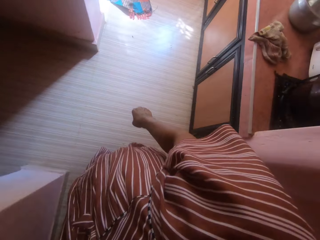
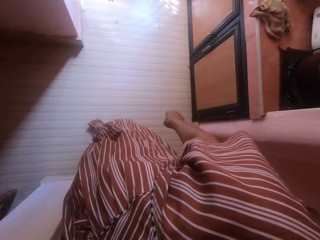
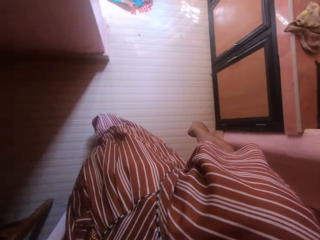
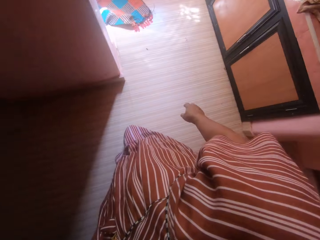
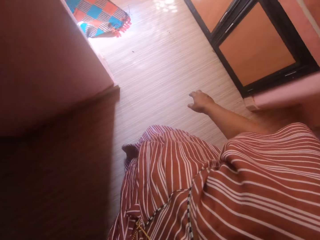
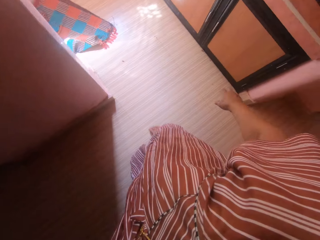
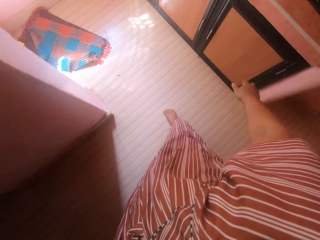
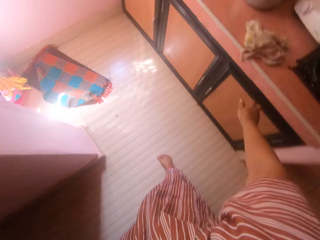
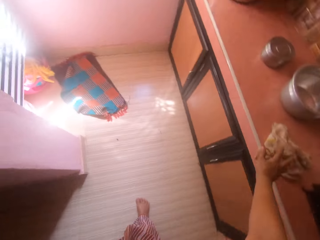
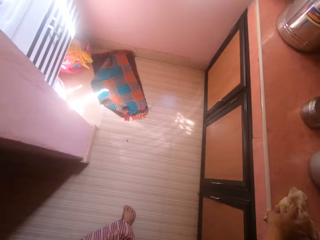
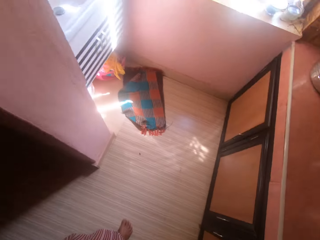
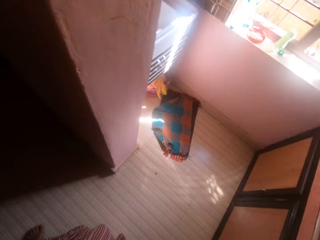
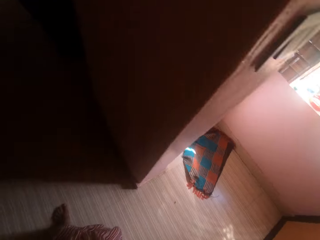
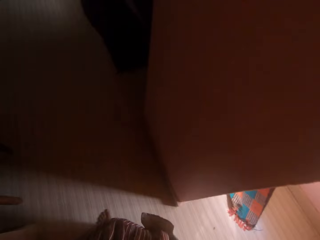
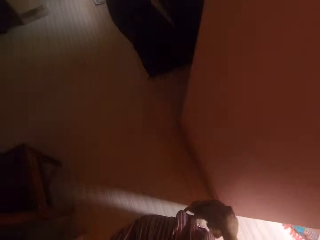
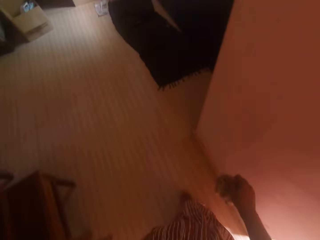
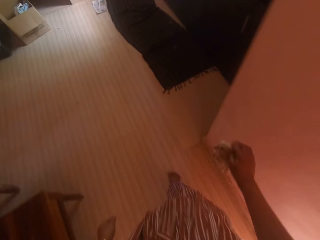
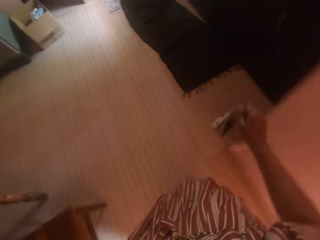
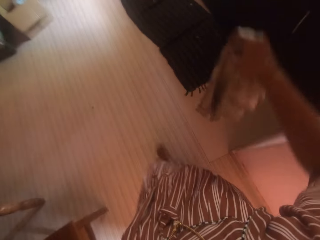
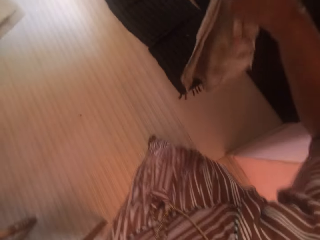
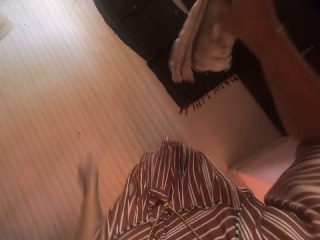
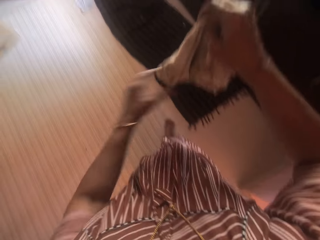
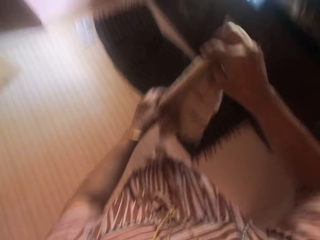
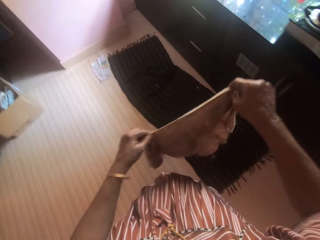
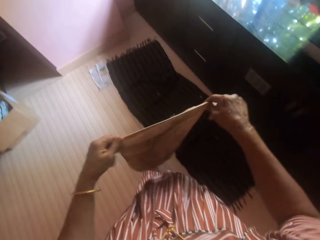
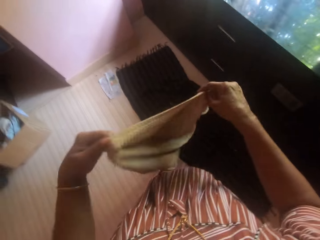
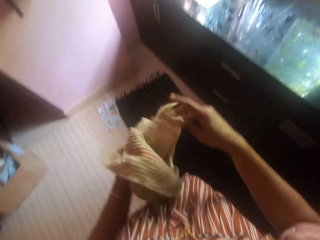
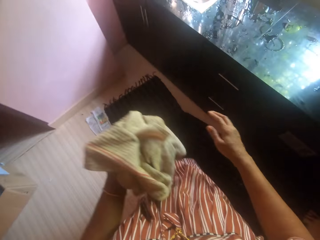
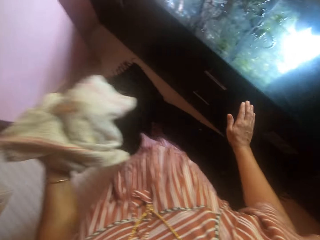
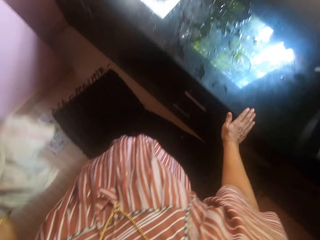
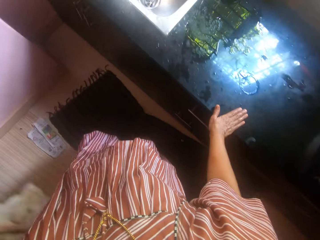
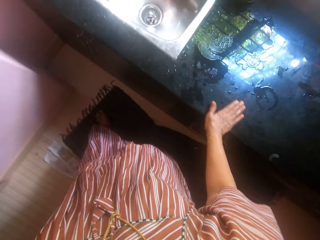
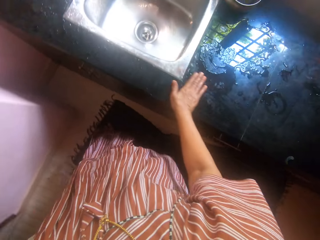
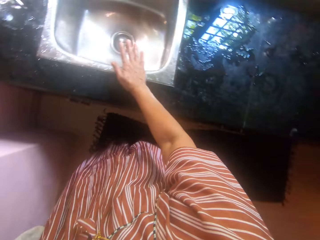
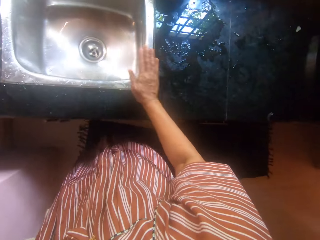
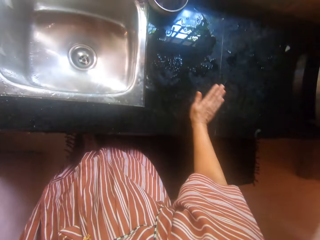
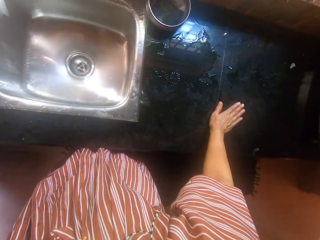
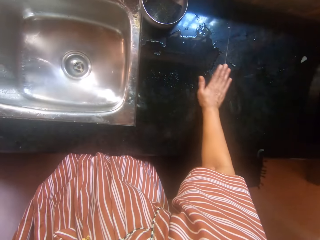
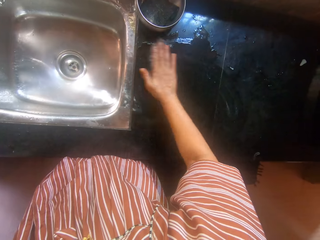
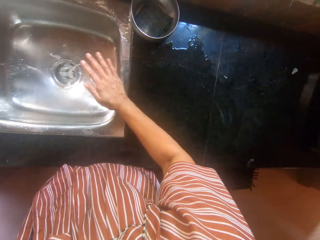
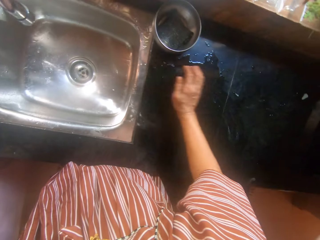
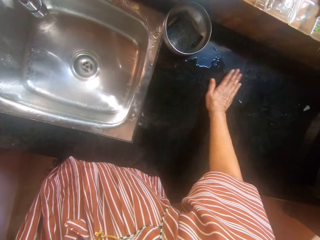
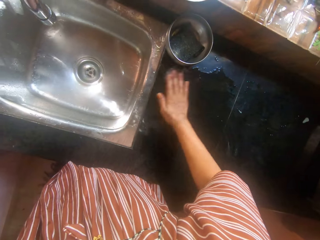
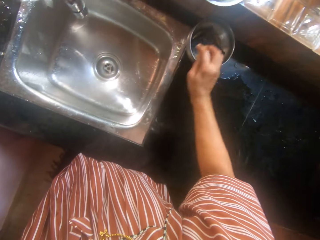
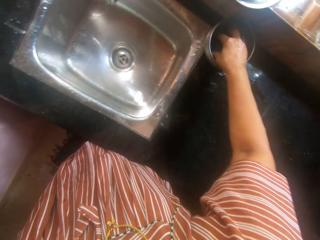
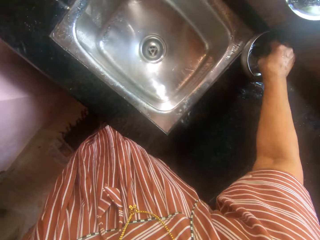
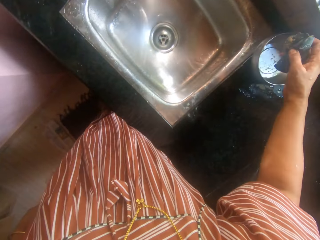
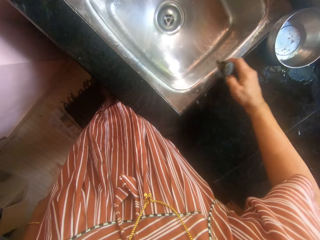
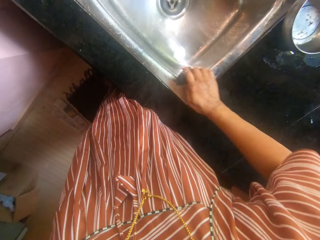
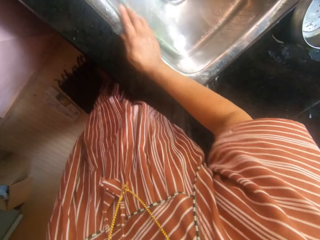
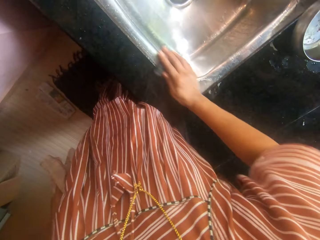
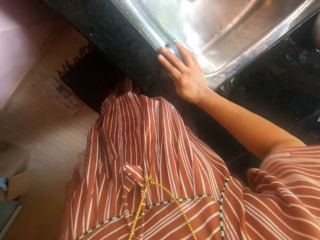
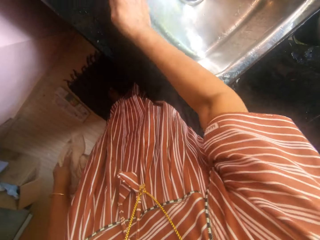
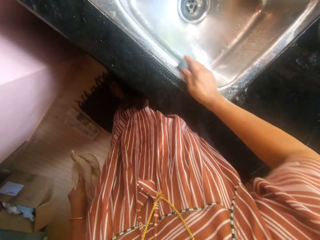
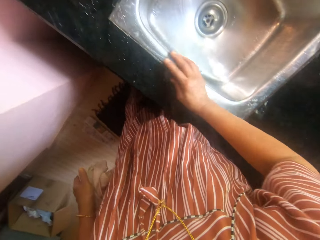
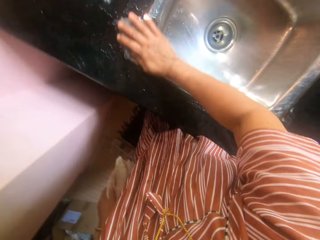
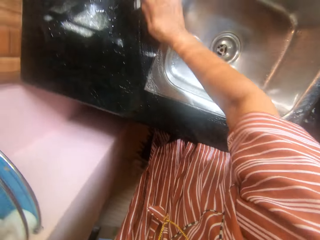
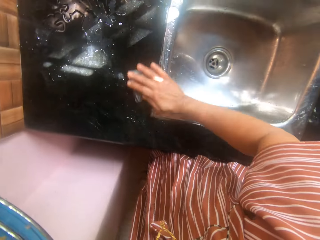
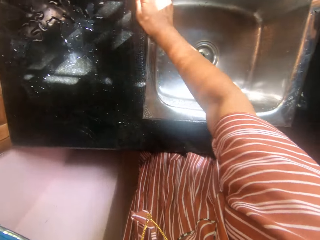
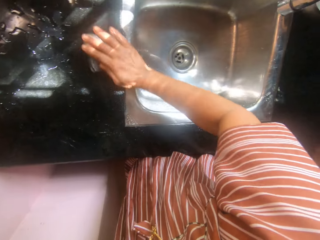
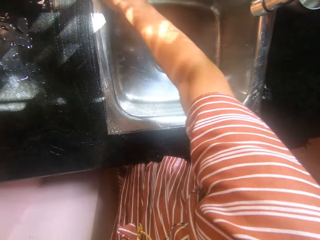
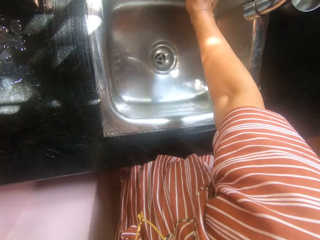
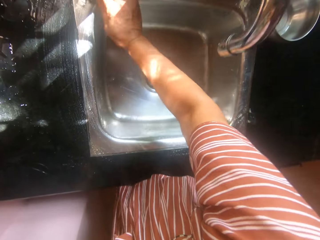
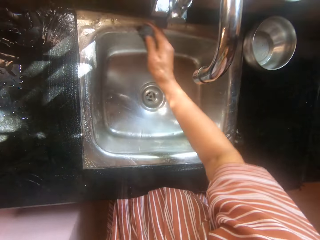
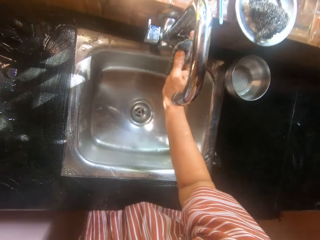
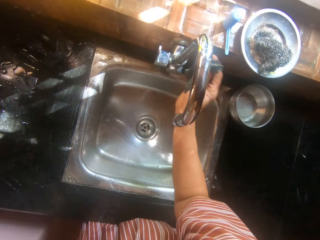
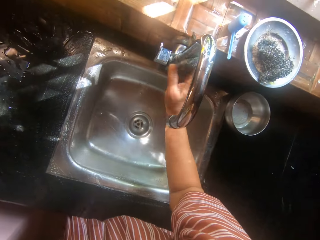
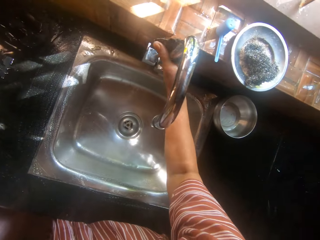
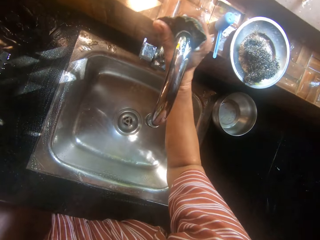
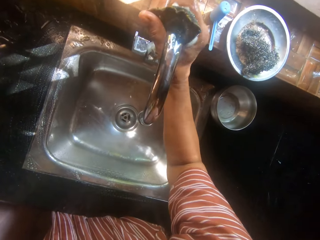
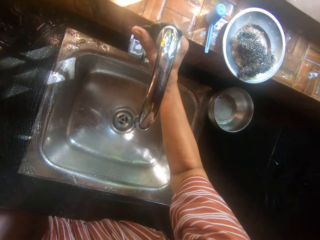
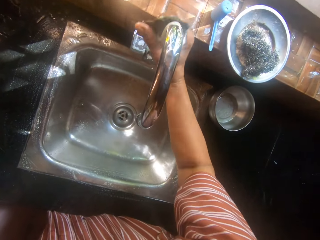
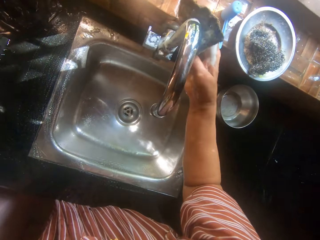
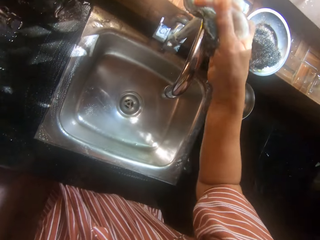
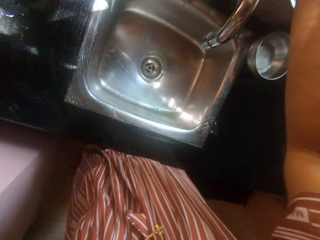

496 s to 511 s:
The camera wearer picks up a rag from a wood slab with her right hand. She cleans water off the slab with her right hand. She cleans the sink. She picks up a sponge with her right hand from a stainless plate on the sink. She washes the sink with the sponge in her right hand.

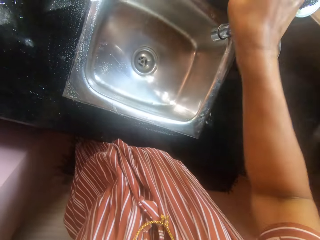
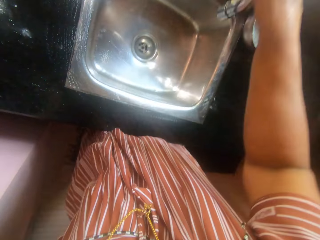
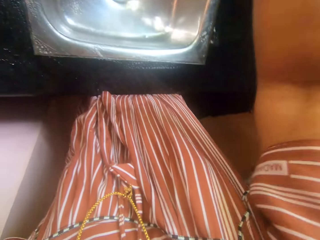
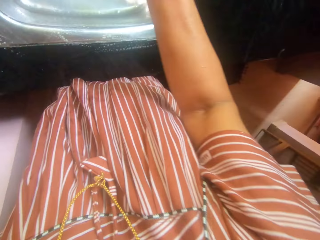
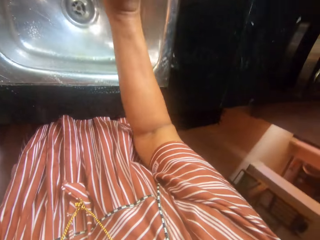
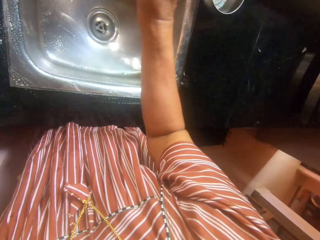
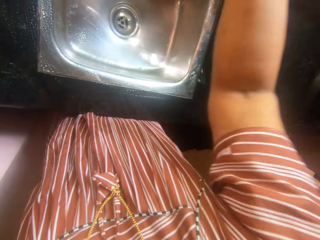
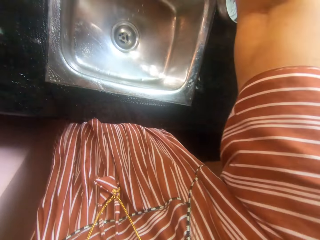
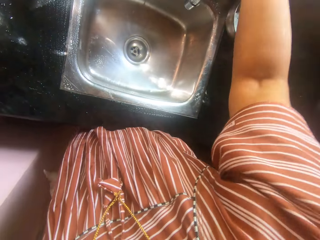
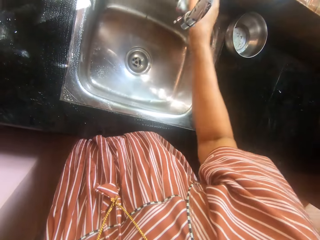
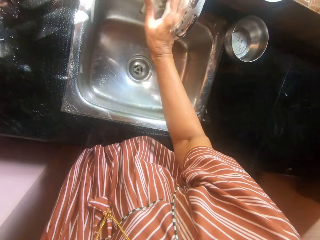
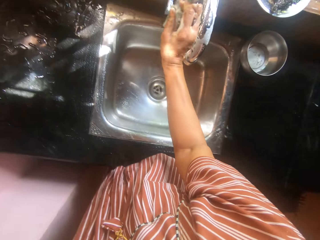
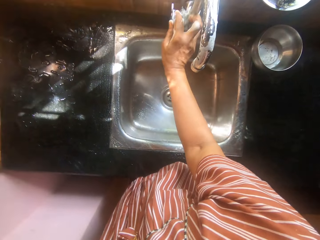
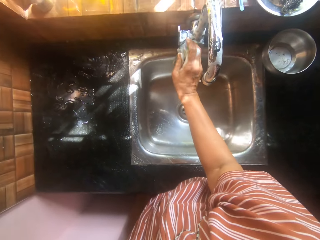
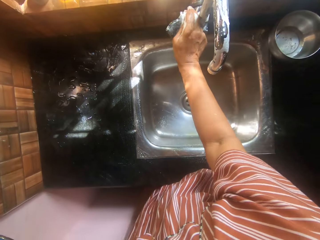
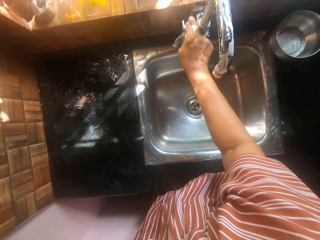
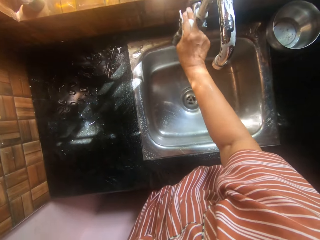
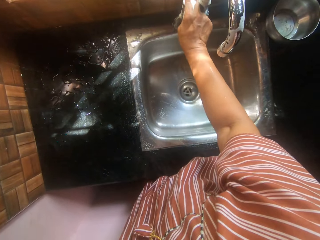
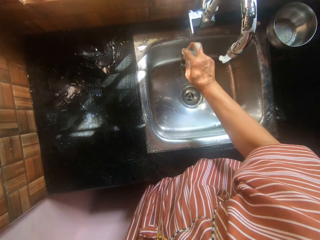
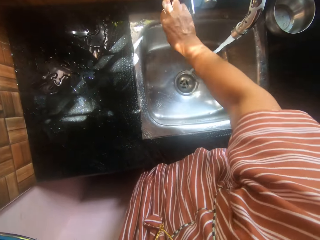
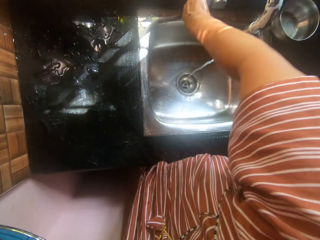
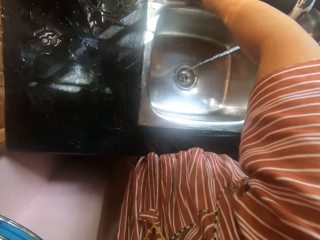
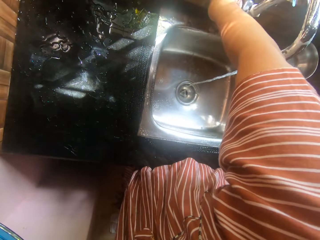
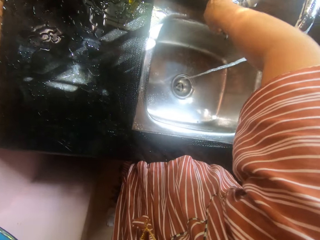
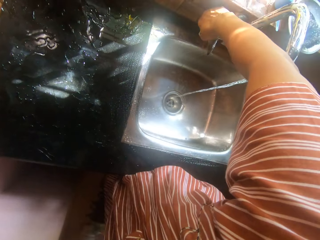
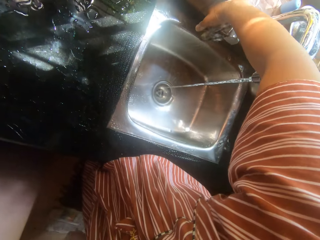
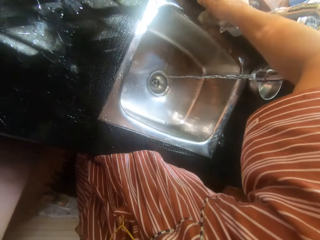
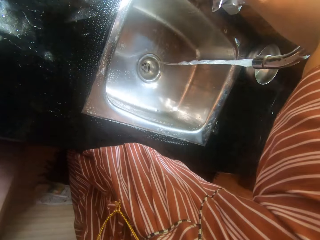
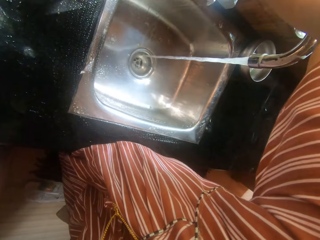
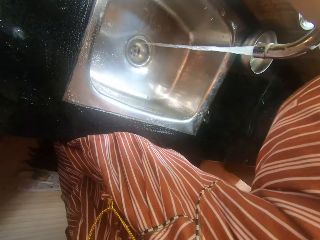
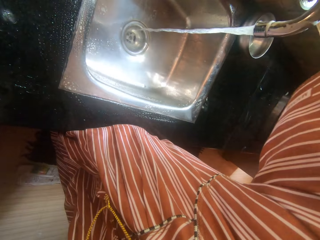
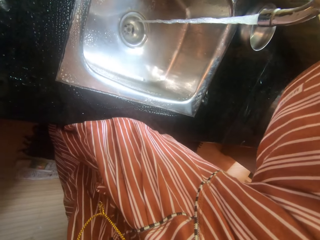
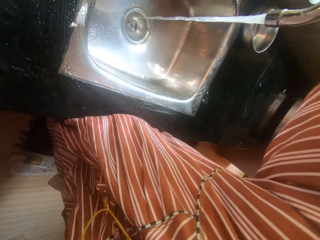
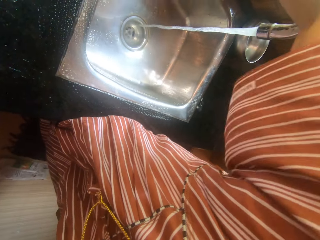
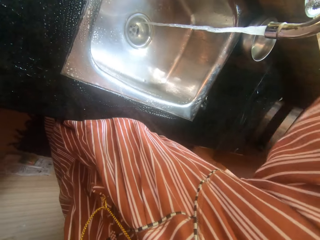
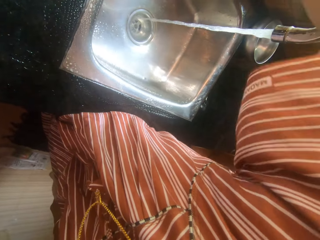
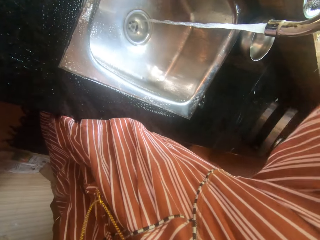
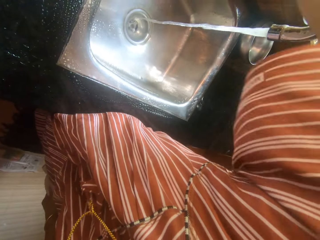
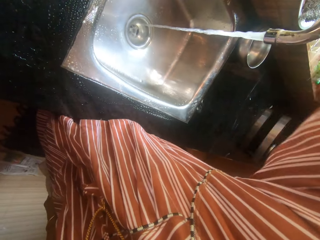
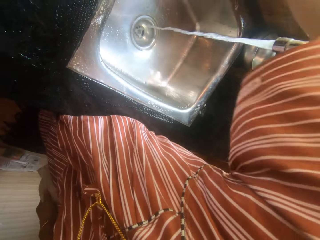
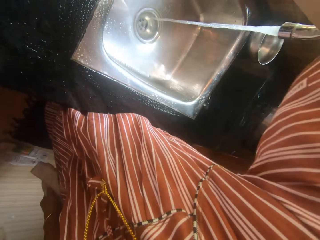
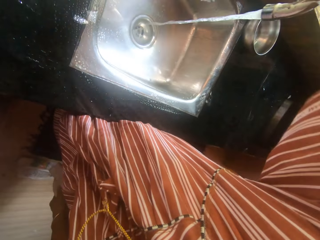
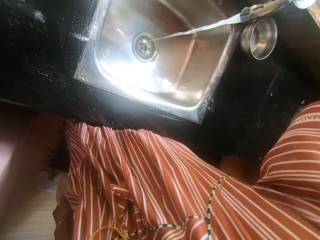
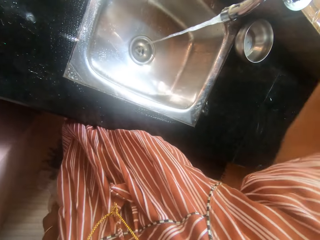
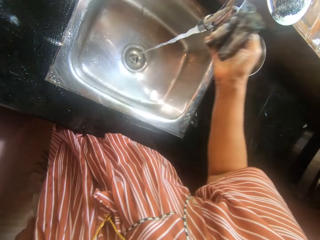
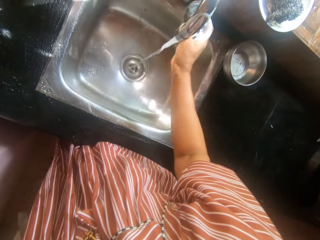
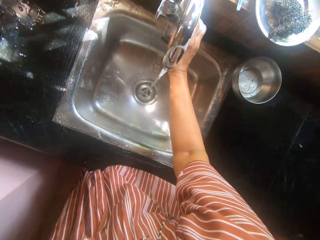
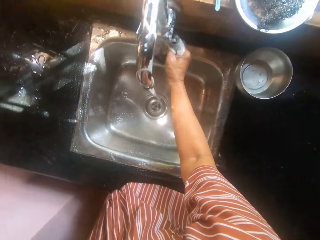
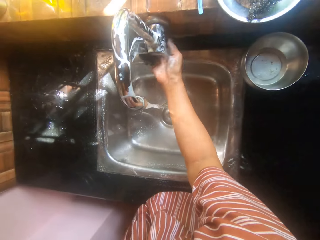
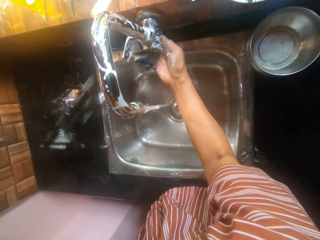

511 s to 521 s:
The camera wearer opens the tap by its handle on the sink with her right hand.
